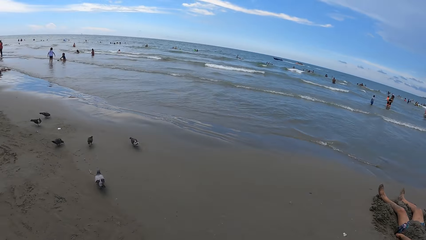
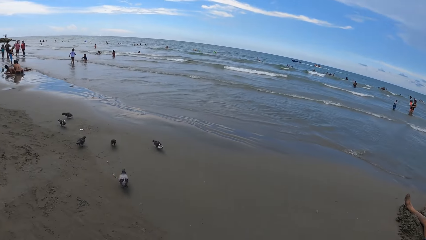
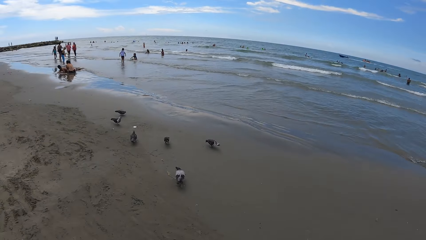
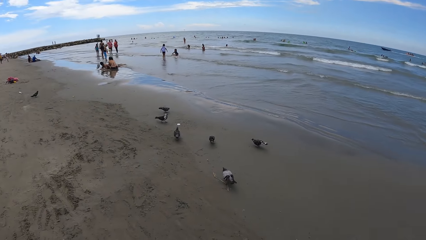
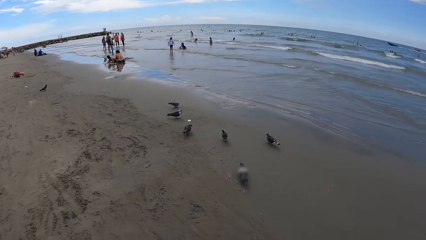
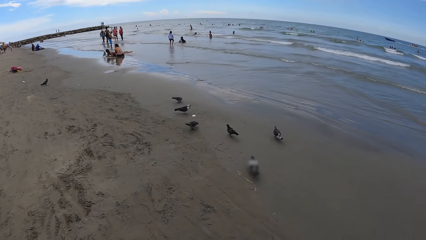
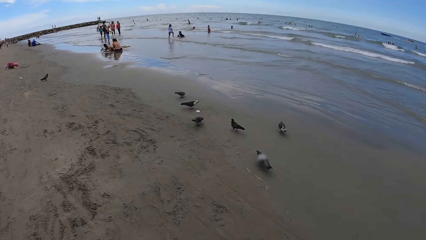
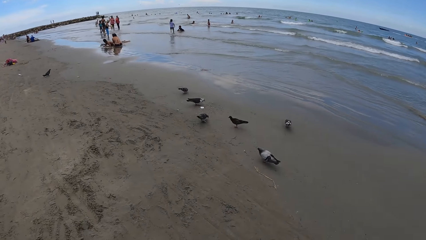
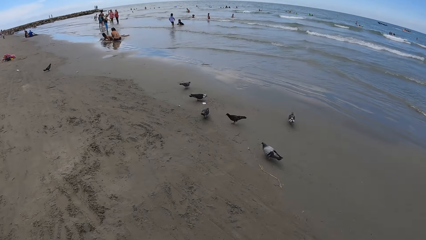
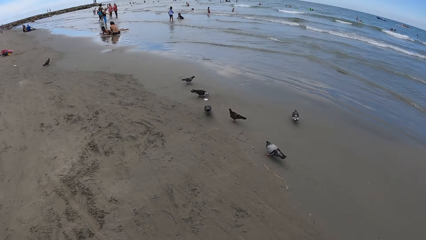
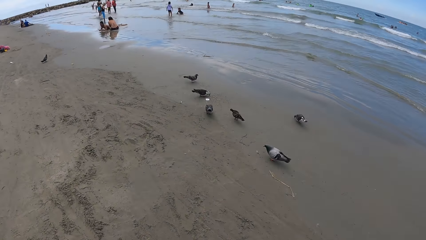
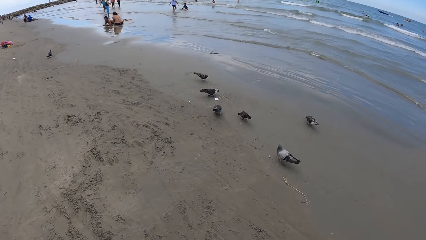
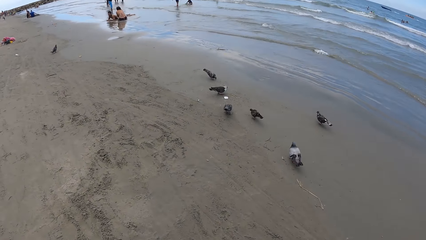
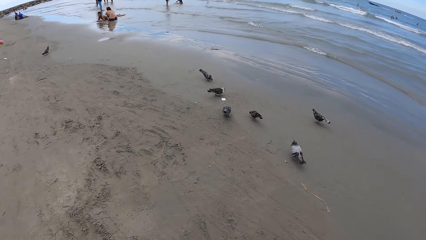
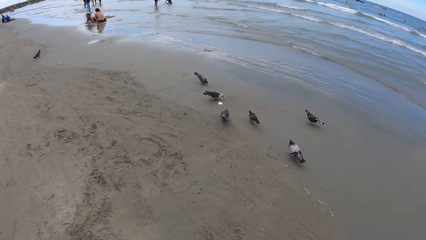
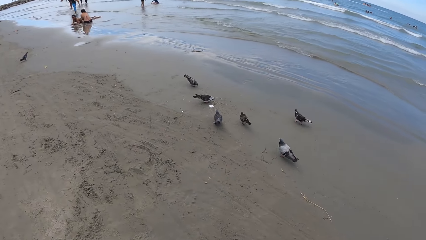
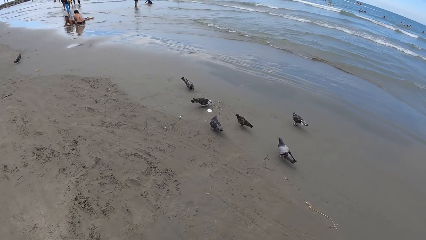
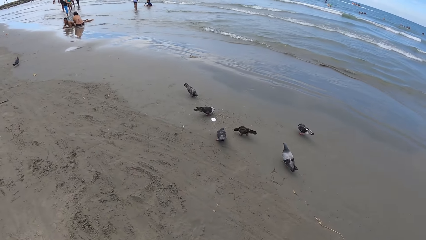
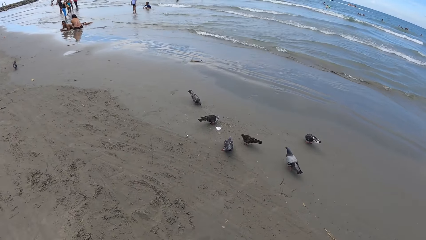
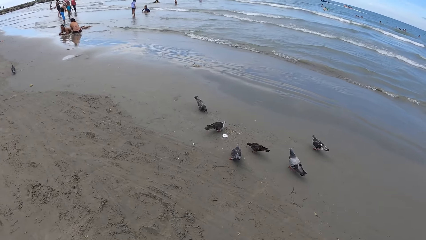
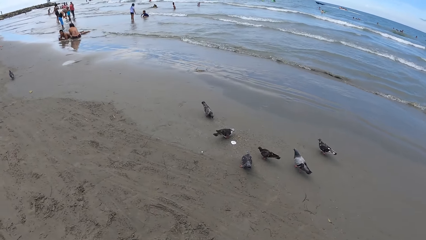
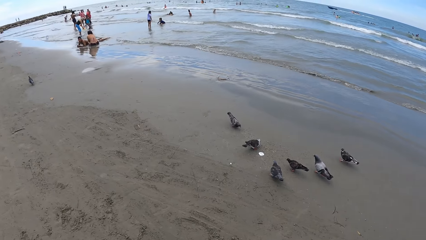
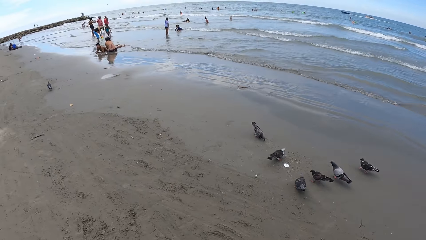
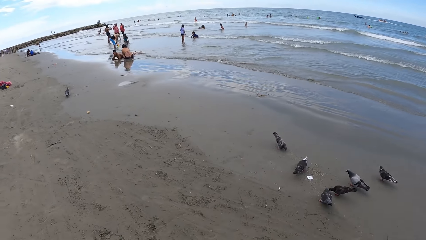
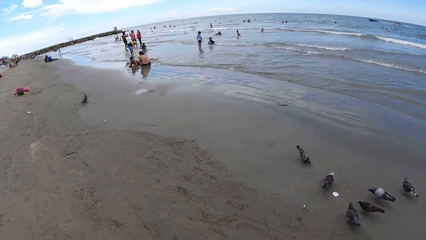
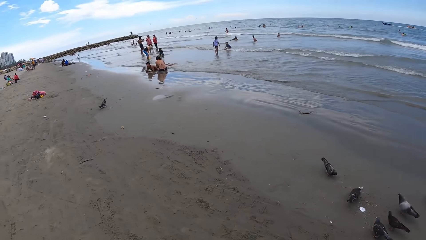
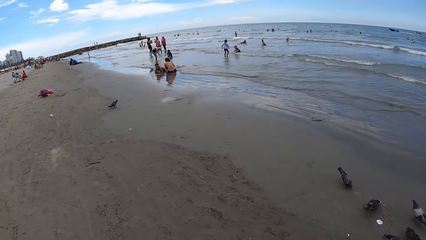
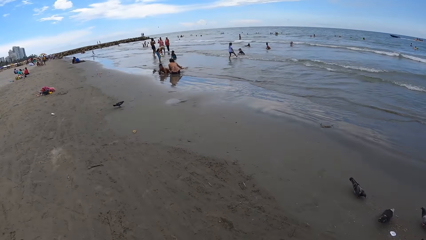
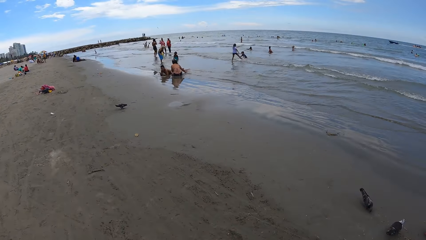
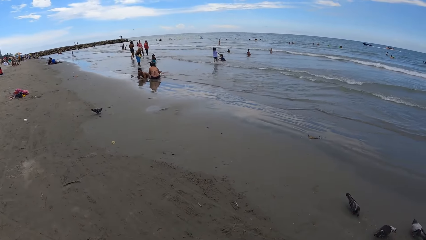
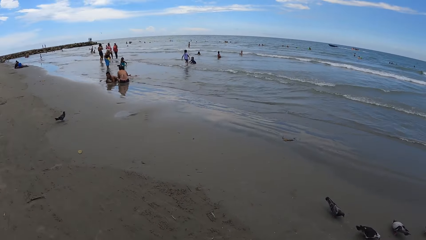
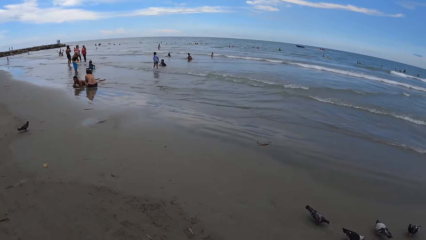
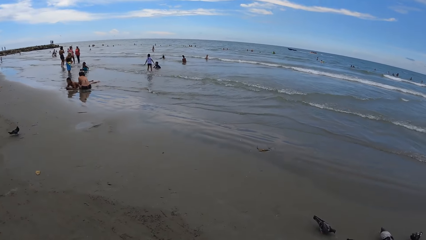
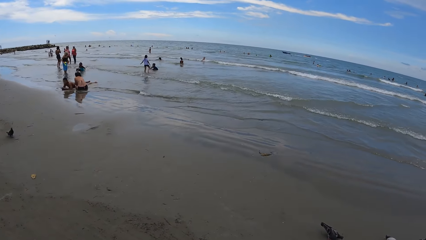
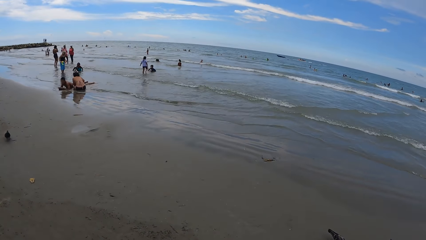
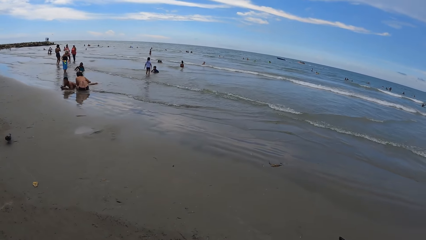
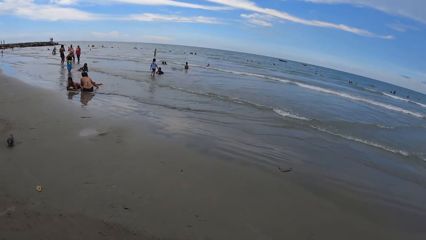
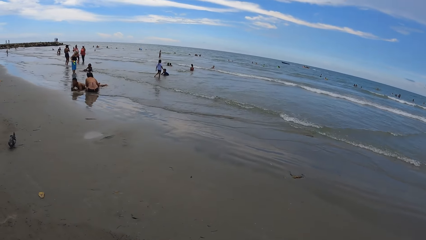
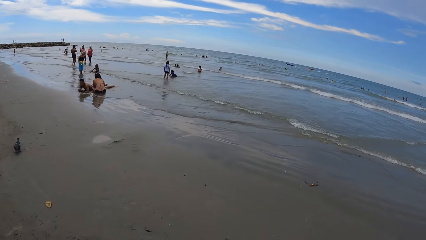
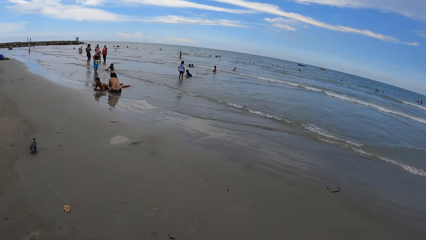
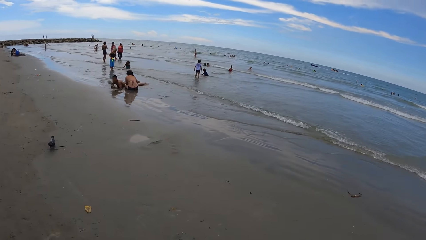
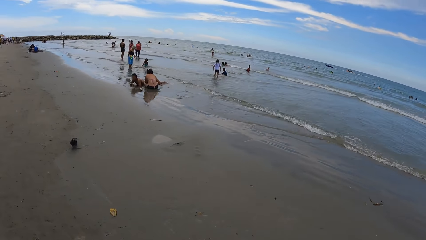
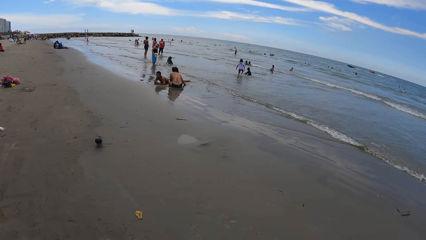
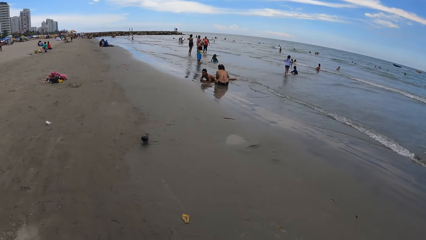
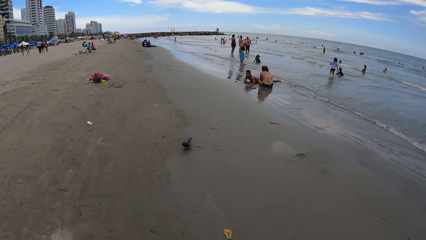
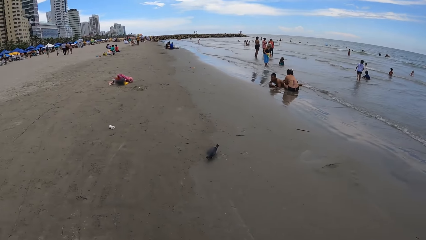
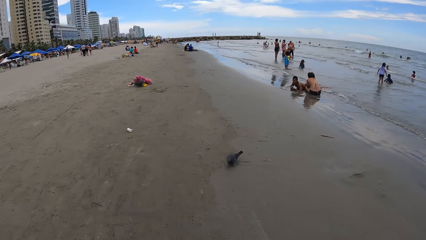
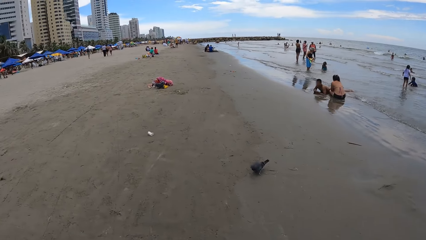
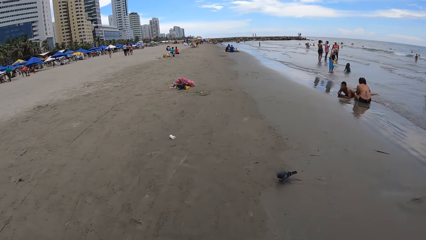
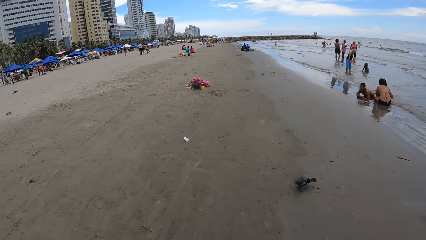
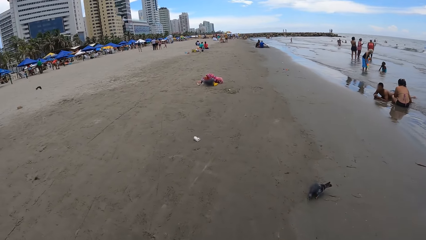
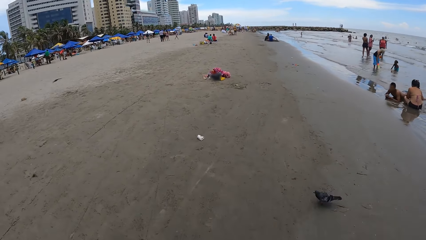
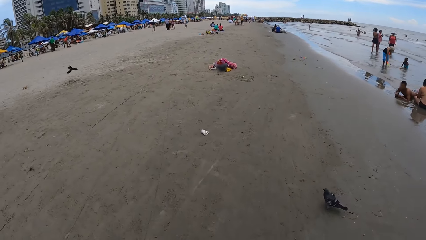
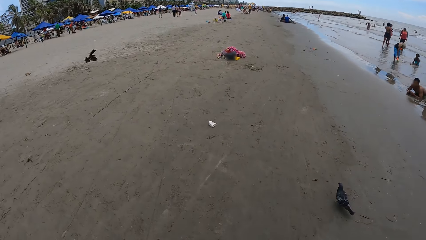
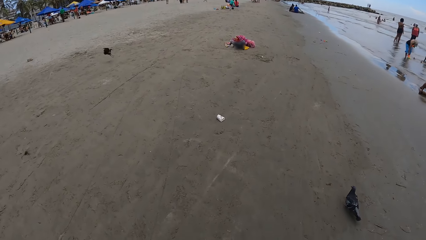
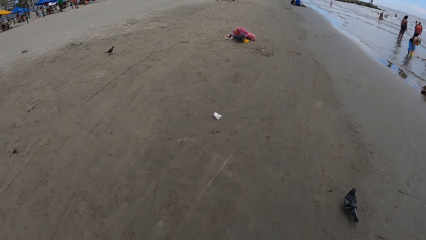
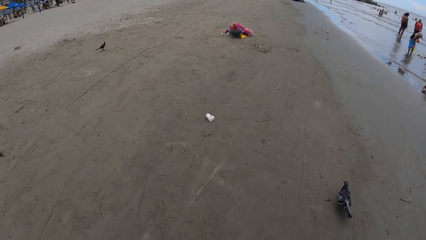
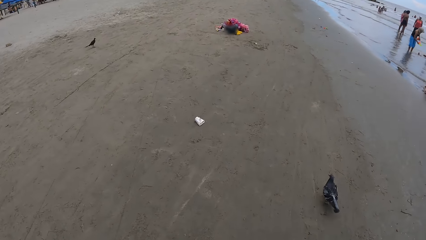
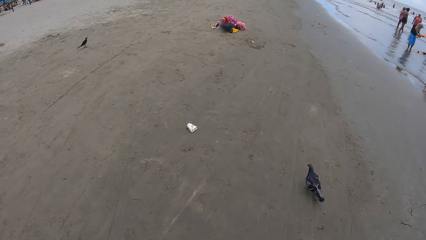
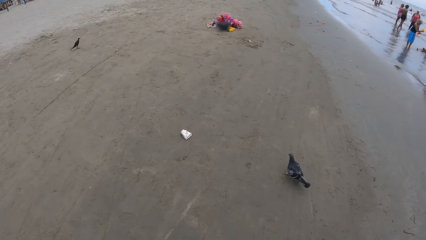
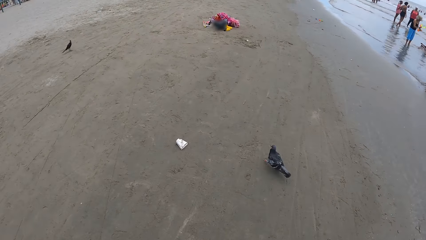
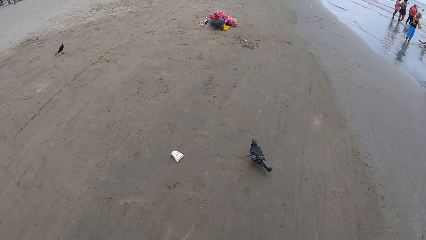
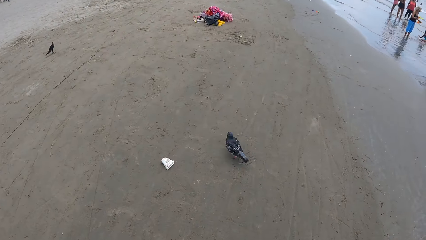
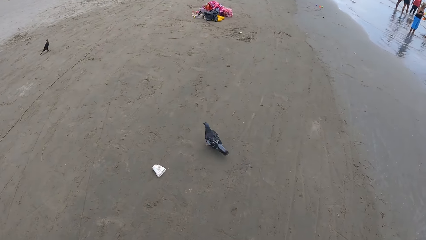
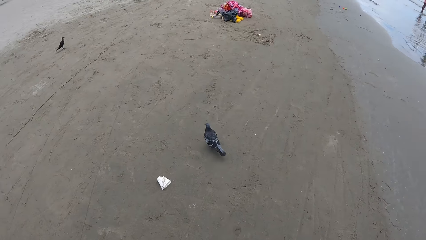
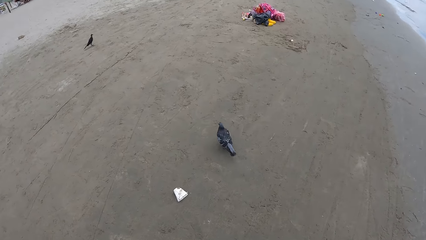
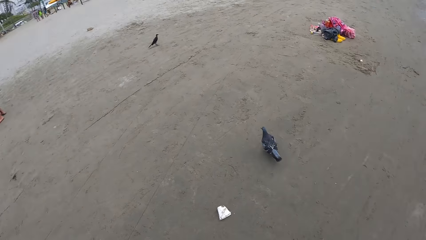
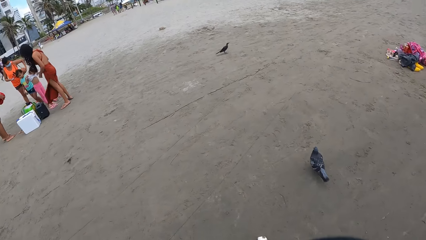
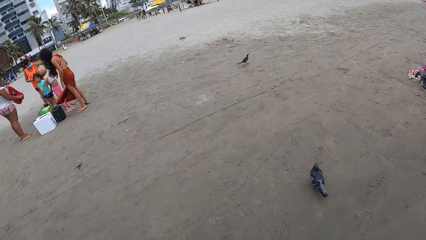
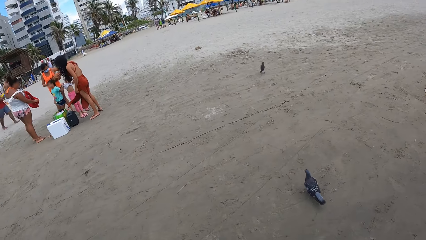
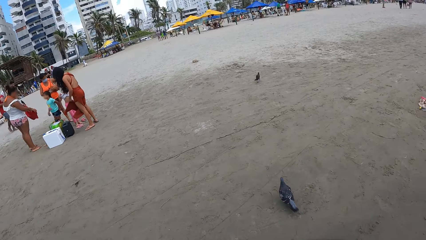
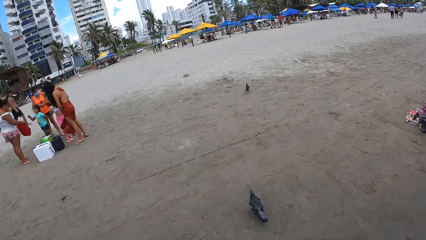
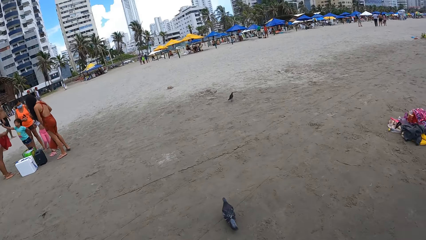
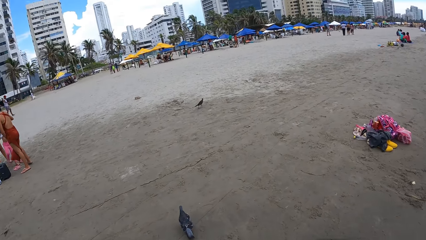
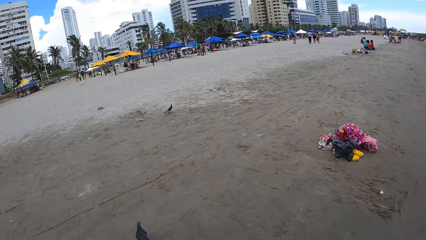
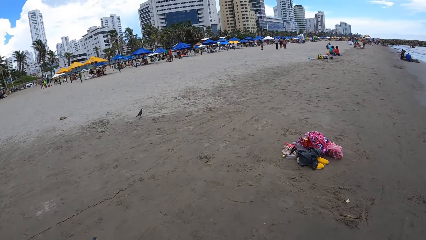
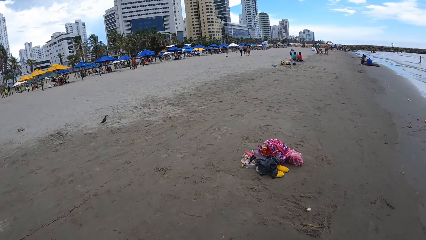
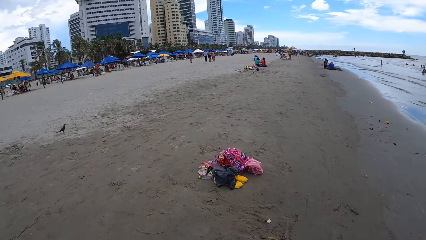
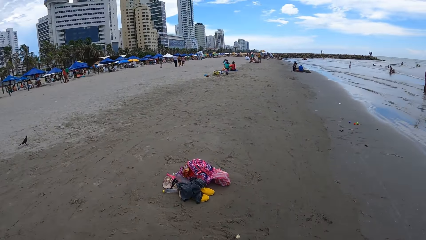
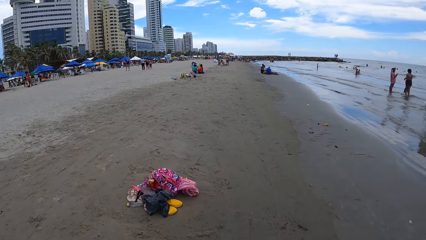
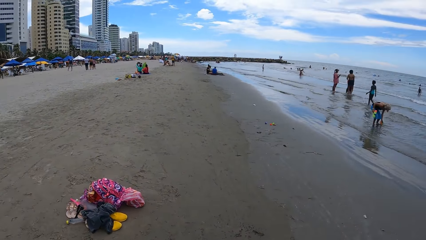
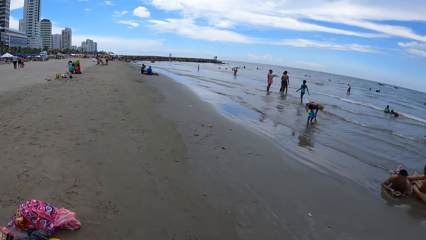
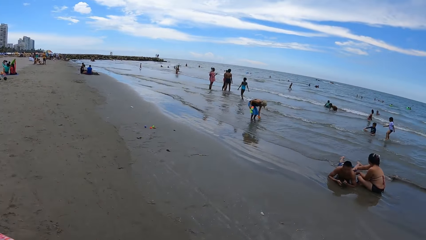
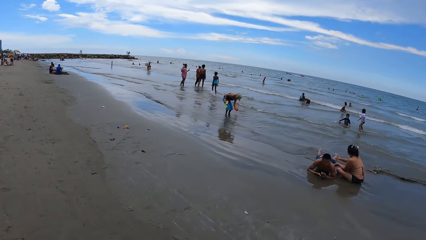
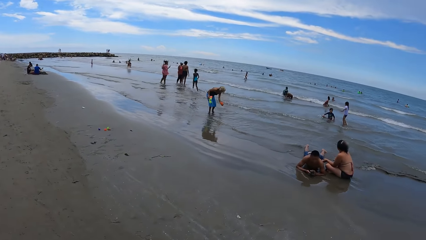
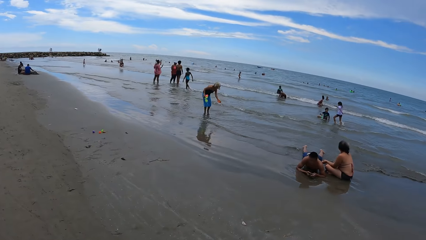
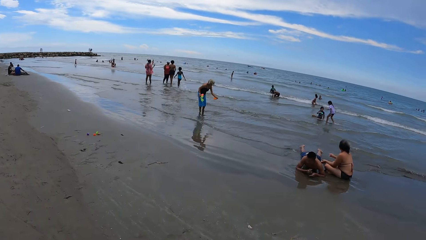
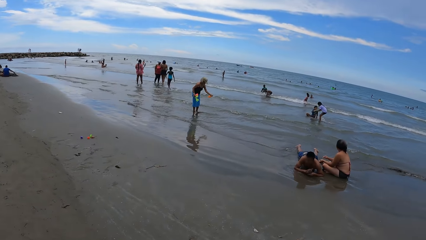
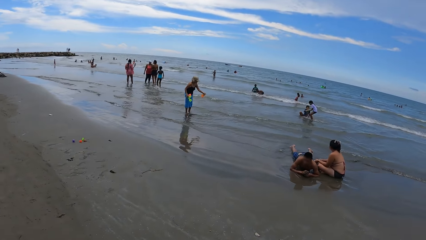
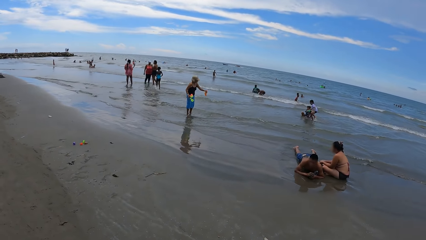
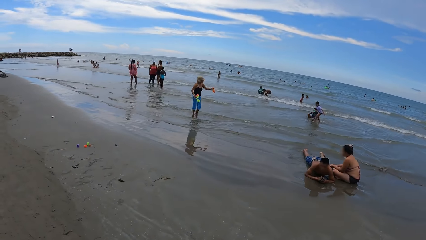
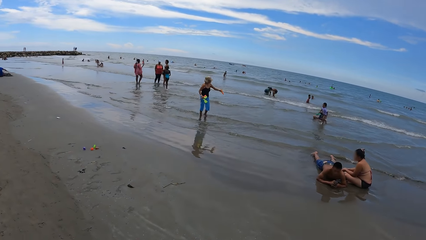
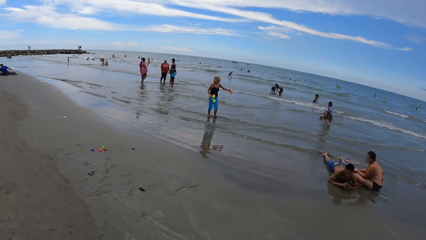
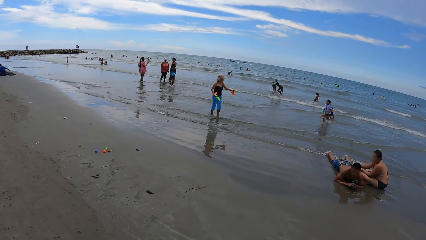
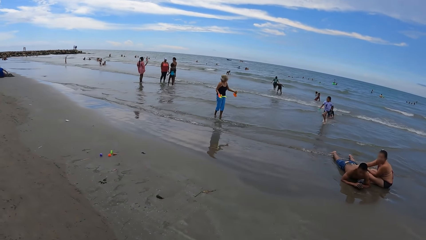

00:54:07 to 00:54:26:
The camera wearer looks around.
